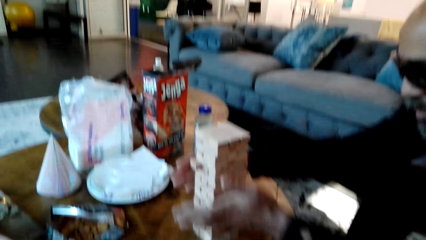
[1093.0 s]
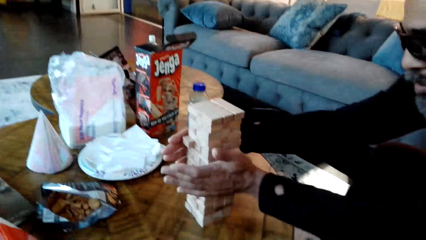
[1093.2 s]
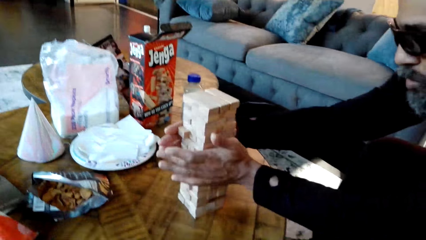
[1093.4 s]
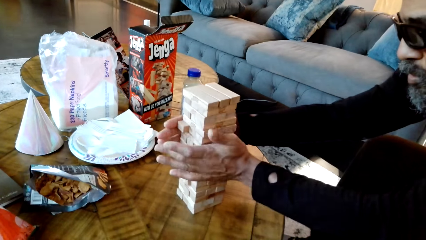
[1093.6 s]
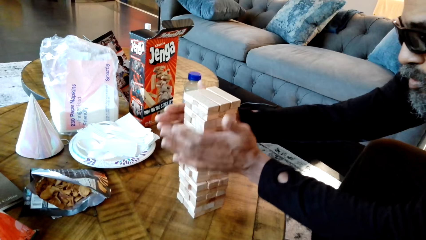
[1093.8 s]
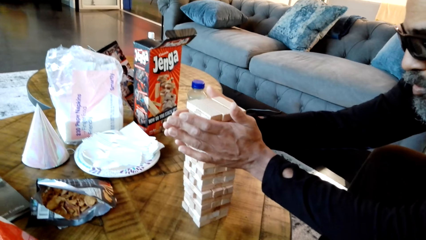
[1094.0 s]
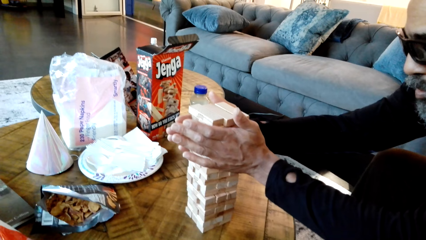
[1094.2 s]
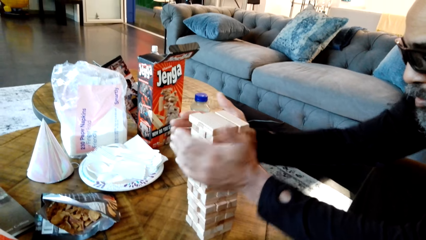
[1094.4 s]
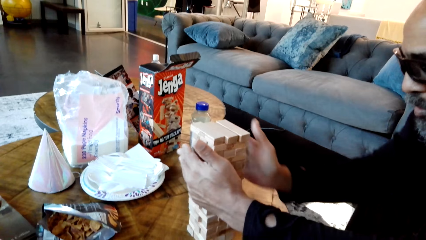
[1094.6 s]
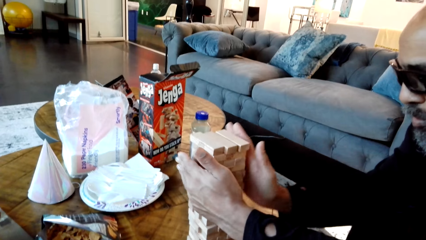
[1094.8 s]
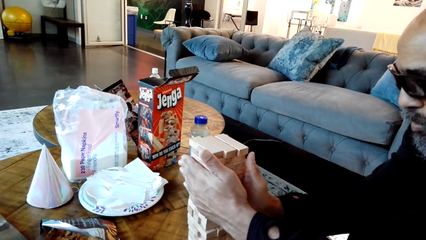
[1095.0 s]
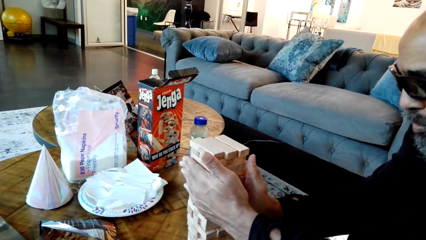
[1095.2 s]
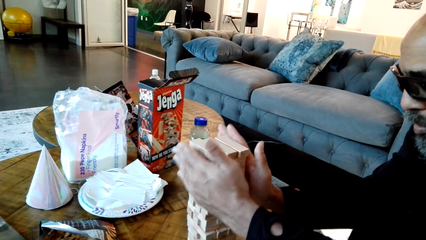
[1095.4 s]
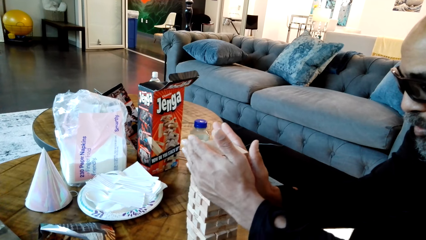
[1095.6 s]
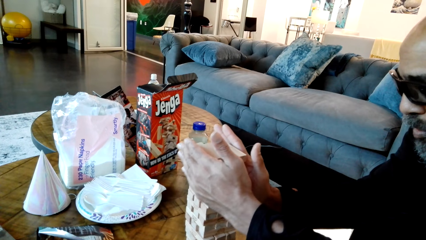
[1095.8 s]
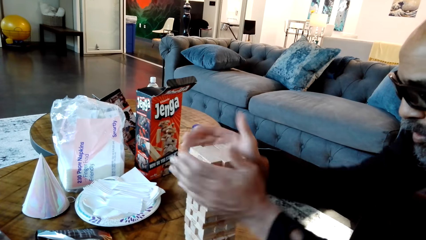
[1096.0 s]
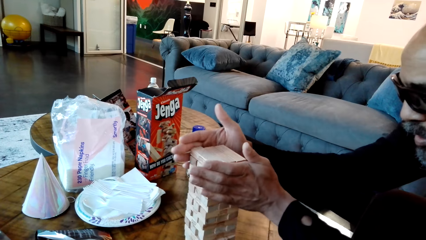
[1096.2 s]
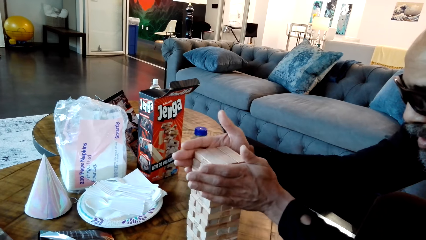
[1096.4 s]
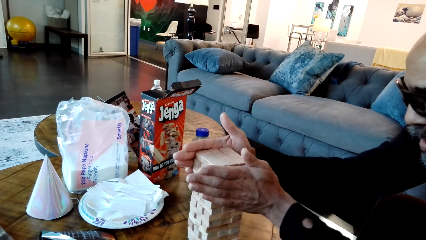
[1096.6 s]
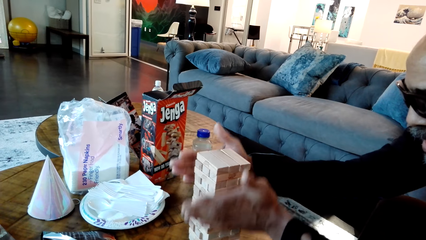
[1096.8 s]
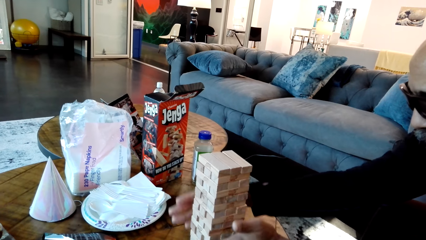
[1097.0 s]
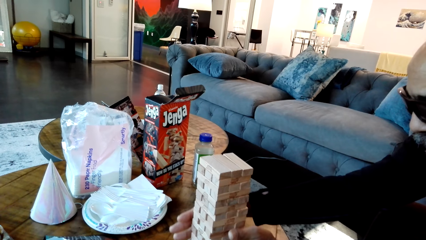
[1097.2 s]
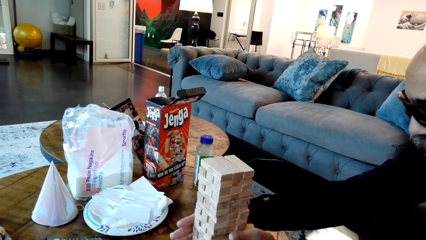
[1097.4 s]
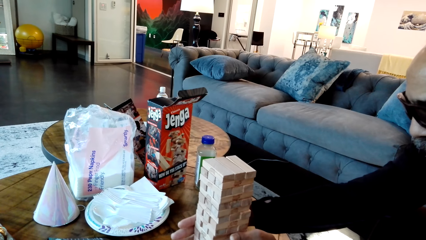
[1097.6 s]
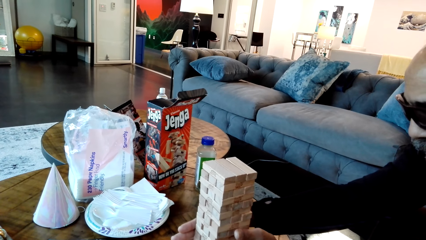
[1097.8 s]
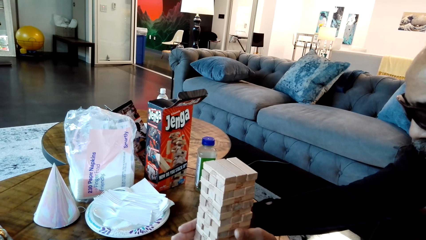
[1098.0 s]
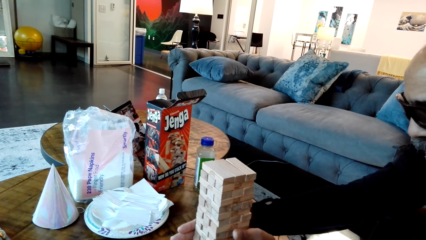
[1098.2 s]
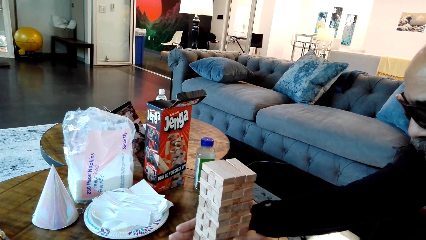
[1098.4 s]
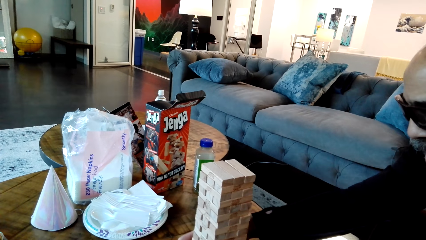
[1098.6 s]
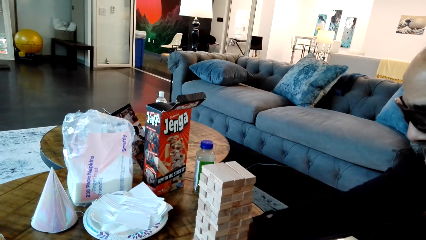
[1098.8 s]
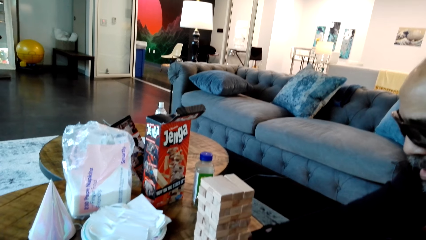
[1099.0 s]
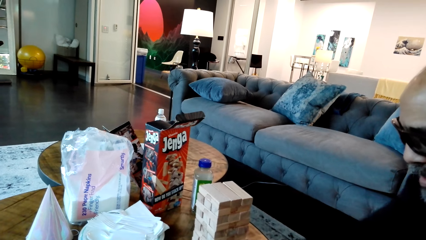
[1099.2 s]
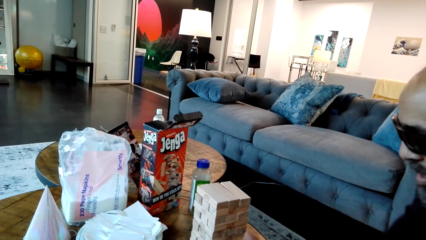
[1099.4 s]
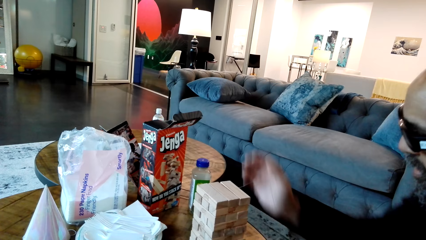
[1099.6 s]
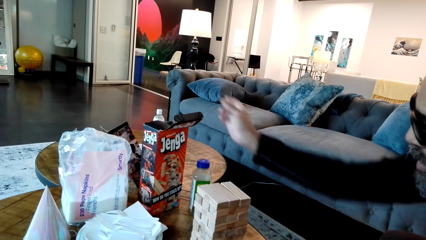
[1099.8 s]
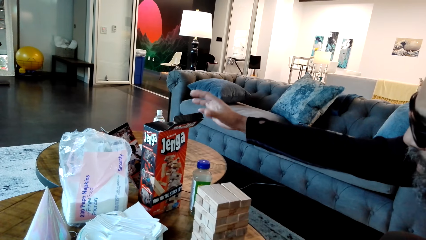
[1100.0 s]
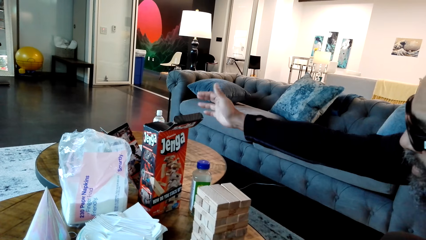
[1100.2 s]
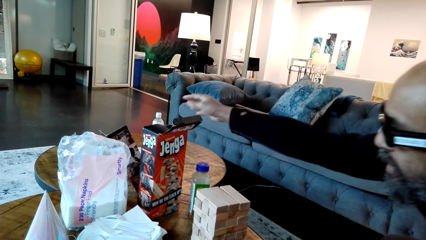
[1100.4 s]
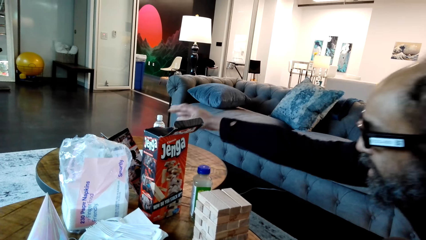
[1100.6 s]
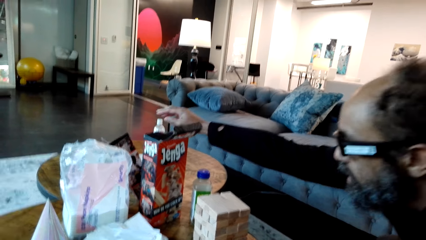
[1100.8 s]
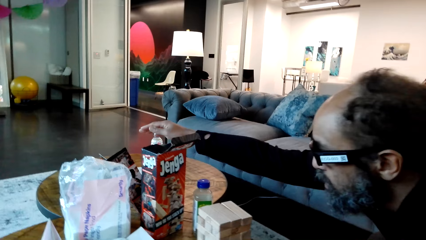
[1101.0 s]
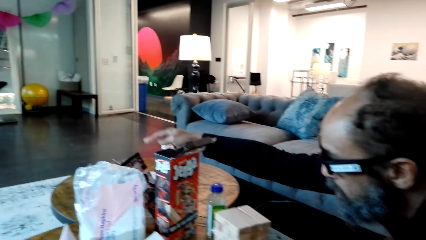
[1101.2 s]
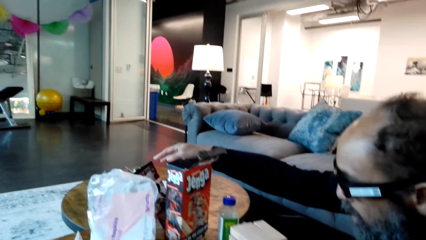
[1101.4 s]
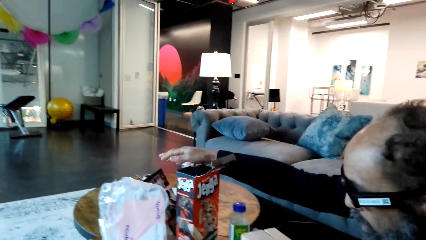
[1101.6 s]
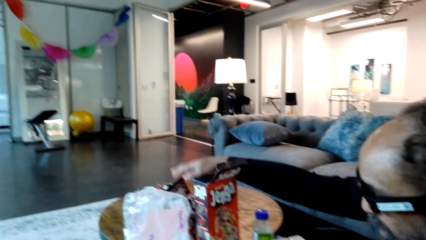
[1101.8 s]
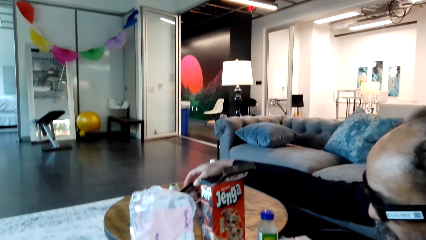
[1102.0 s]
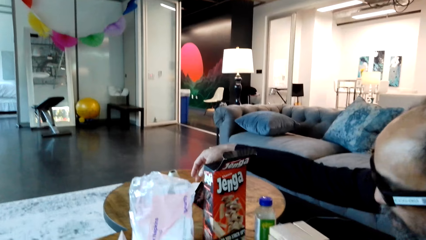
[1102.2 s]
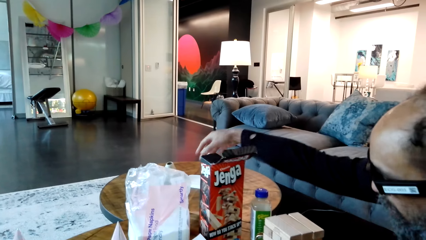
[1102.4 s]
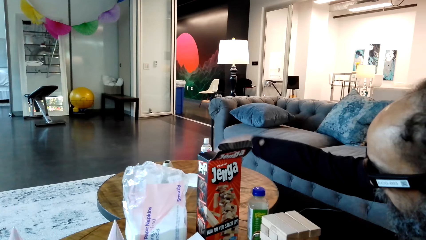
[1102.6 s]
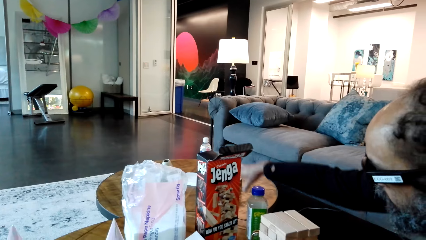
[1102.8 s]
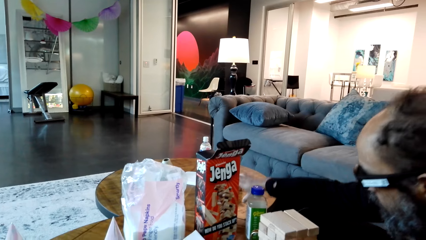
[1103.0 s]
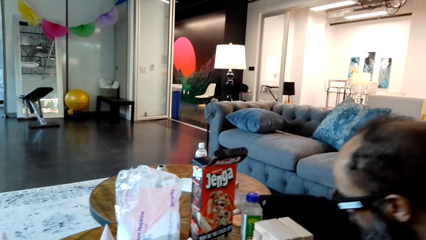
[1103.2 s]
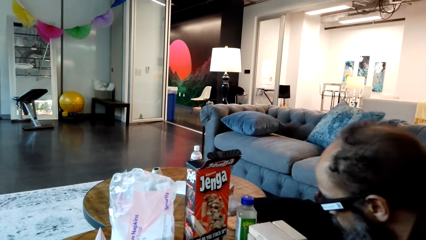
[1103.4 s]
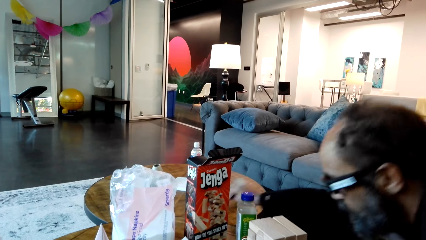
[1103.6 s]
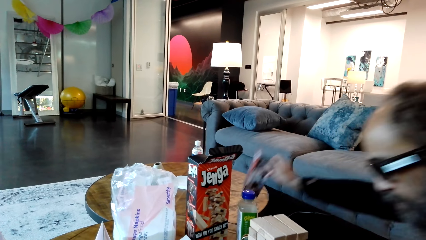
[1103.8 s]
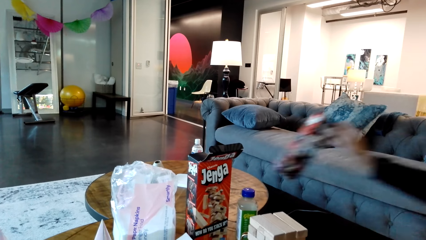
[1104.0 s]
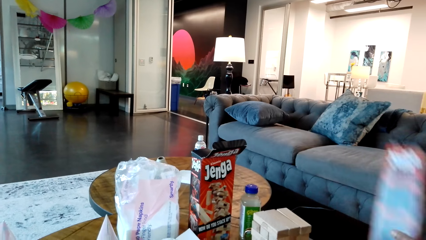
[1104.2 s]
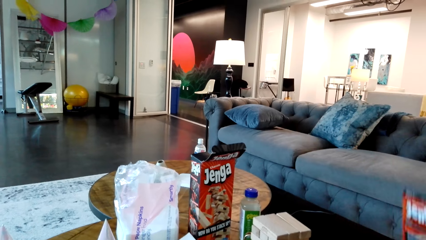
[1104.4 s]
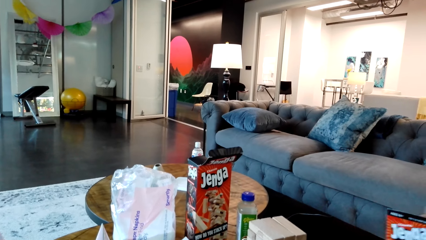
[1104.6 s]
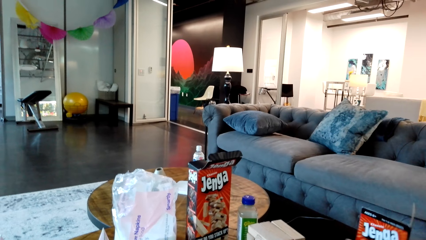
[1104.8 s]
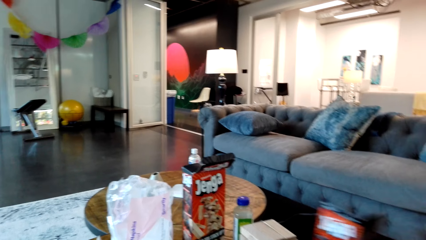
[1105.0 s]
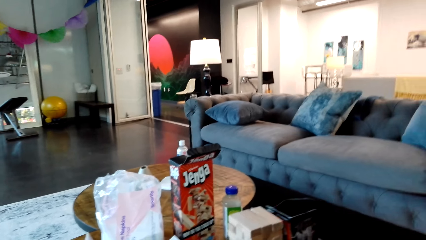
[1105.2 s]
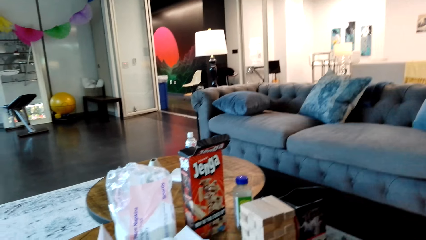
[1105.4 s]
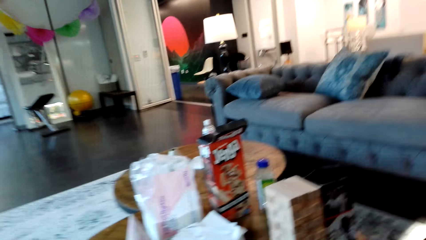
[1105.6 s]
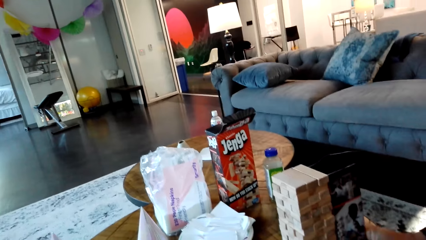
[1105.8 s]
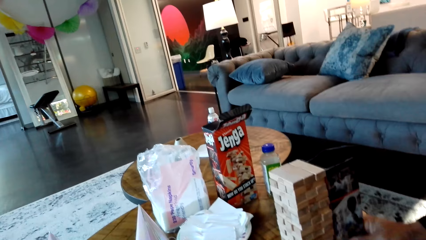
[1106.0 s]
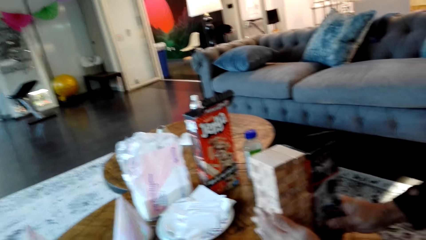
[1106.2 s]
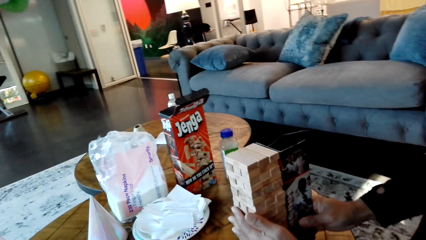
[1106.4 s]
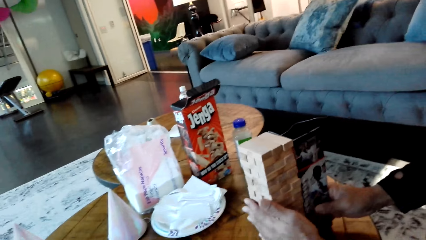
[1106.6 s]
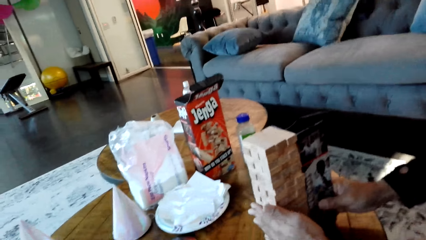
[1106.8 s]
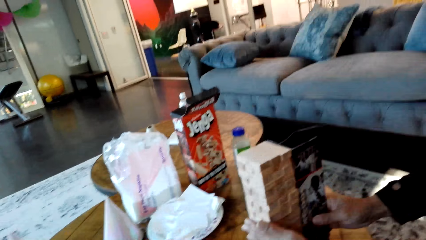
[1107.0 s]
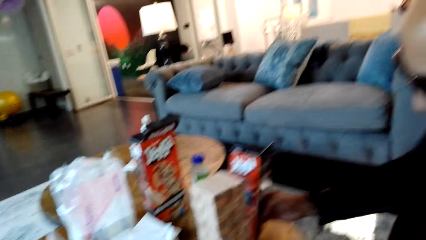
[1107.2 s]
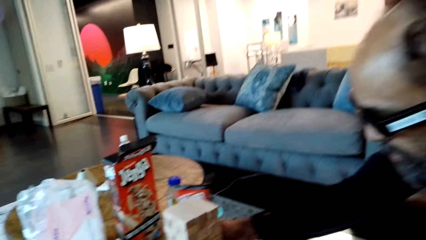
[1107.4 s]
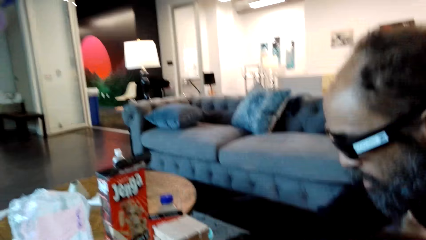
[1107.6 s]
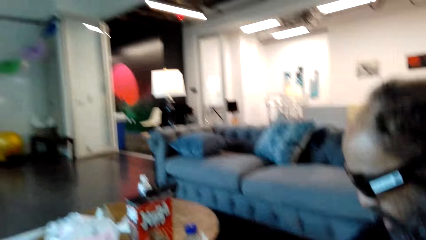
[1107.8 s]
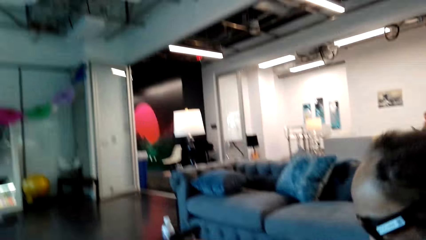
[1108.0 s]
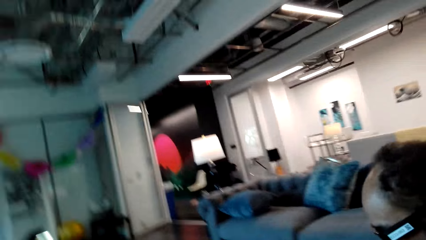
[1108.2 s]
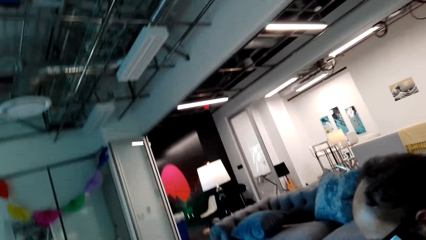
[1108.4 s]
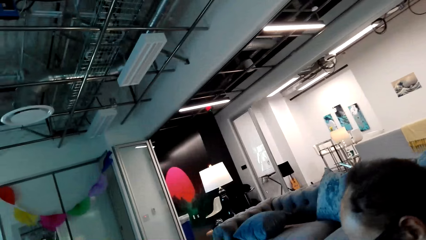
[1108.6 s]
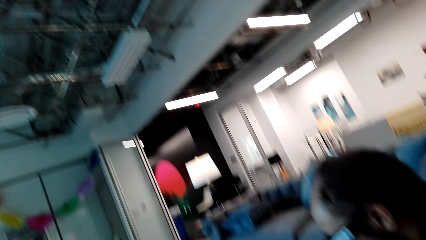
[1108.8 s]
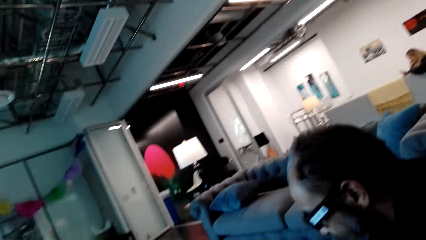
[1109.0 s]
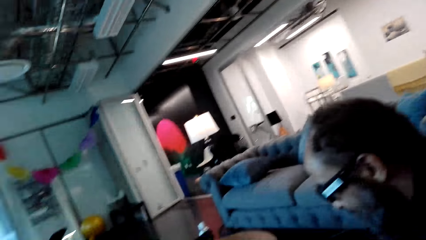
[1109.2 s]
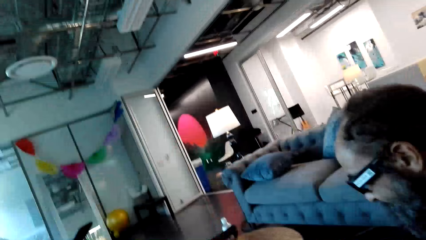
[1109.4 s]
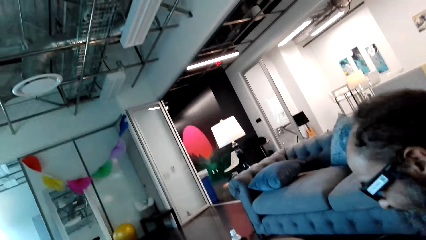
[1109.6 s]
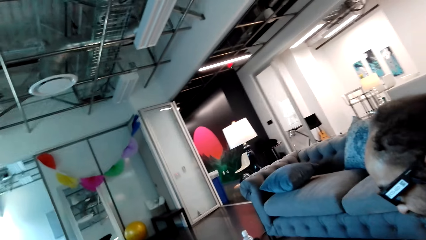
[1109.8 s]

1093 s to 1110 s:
A man holds the blocks and aligns the blocks. The man stretches his hand towards the box. The man picks the jenga box from the table. The man places the box at a side of the jenga blocks.
